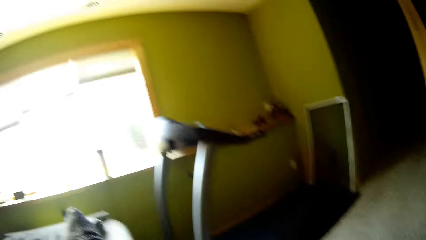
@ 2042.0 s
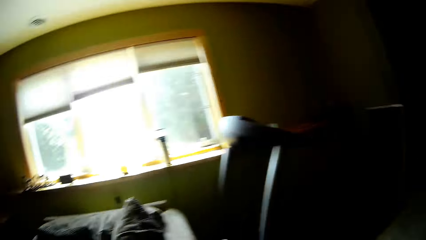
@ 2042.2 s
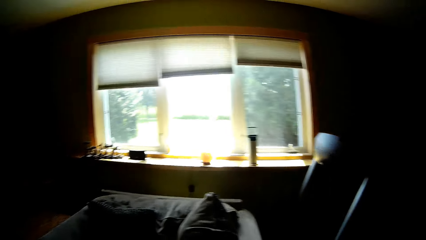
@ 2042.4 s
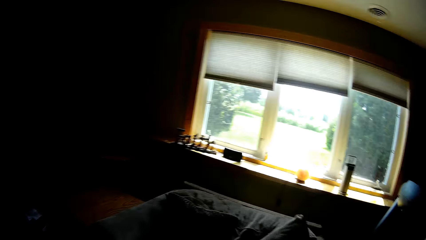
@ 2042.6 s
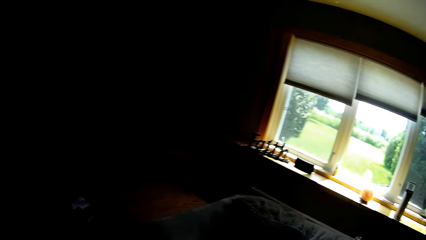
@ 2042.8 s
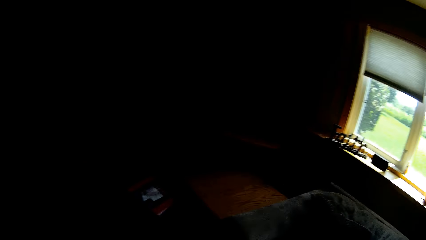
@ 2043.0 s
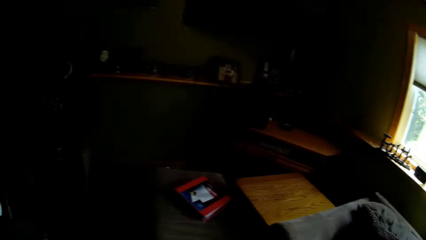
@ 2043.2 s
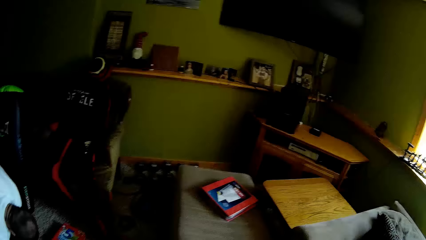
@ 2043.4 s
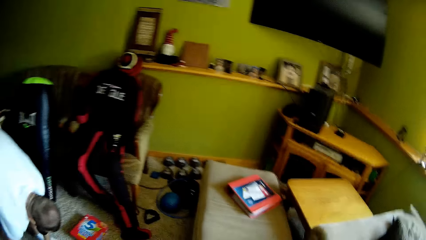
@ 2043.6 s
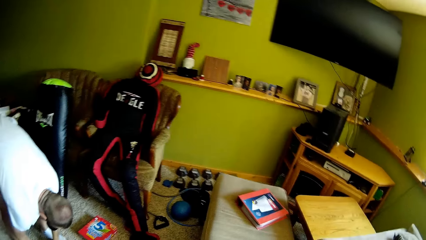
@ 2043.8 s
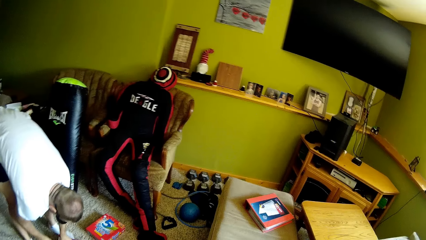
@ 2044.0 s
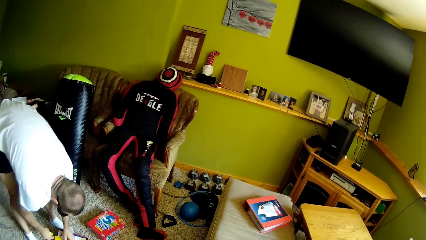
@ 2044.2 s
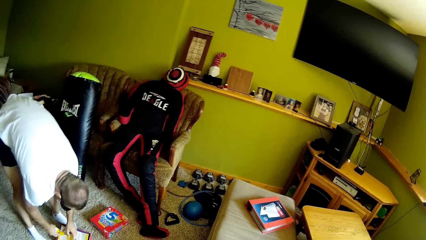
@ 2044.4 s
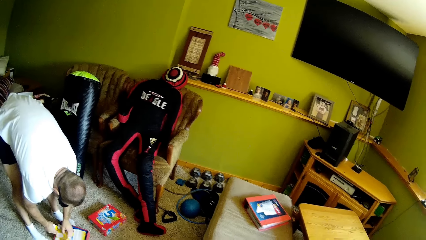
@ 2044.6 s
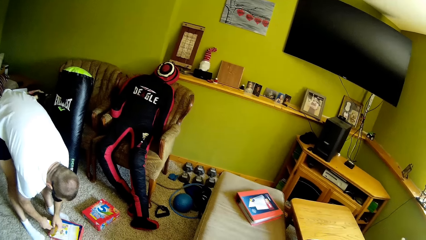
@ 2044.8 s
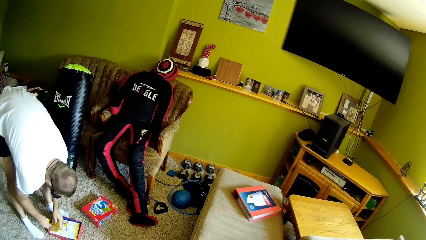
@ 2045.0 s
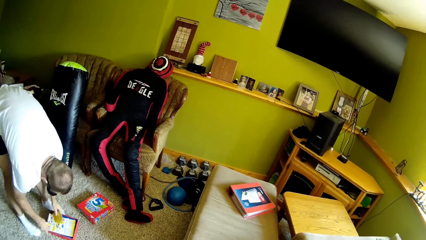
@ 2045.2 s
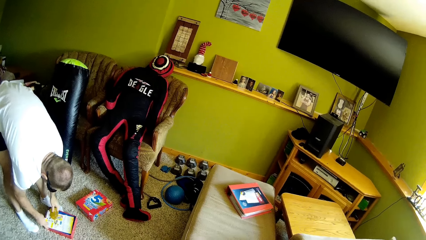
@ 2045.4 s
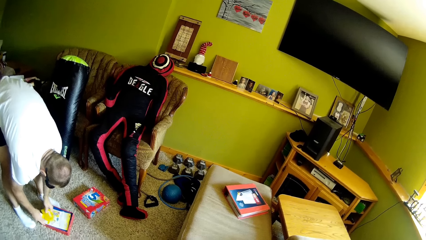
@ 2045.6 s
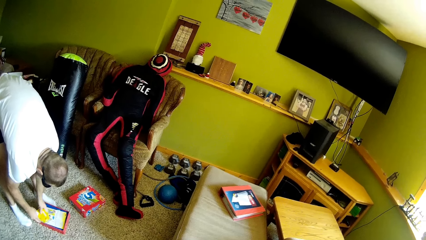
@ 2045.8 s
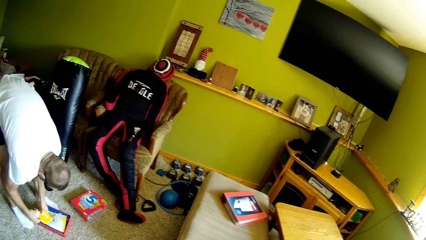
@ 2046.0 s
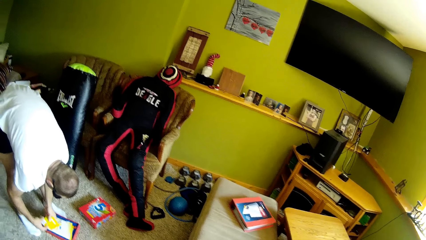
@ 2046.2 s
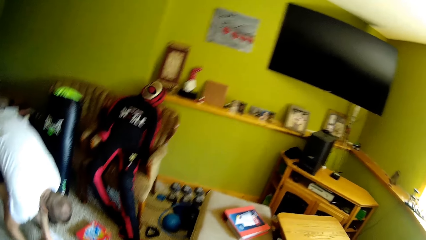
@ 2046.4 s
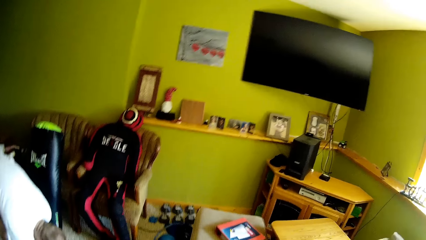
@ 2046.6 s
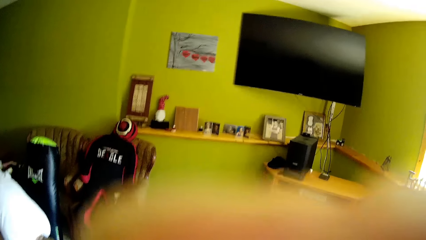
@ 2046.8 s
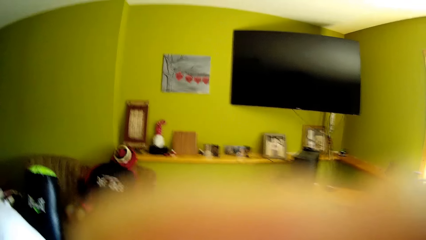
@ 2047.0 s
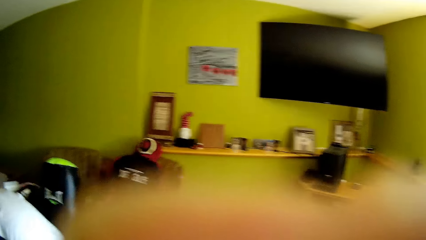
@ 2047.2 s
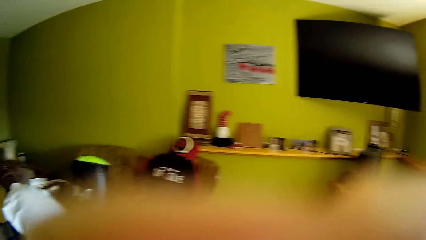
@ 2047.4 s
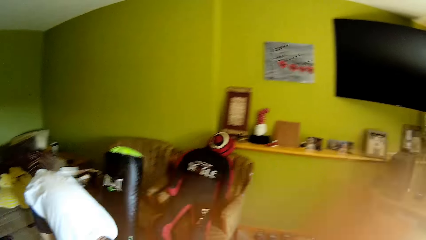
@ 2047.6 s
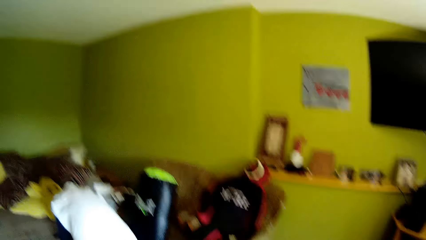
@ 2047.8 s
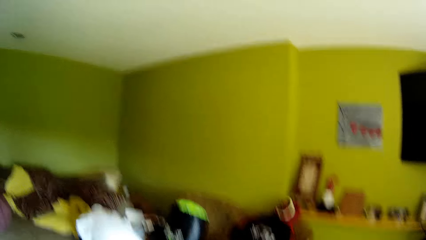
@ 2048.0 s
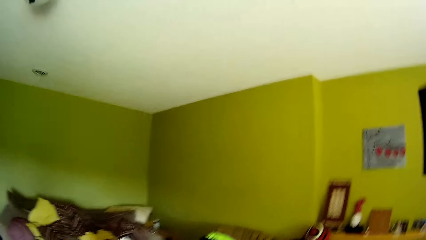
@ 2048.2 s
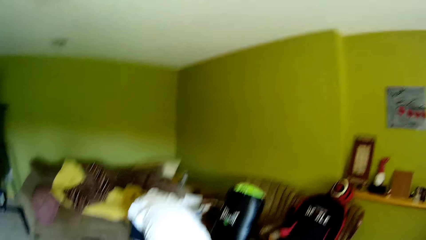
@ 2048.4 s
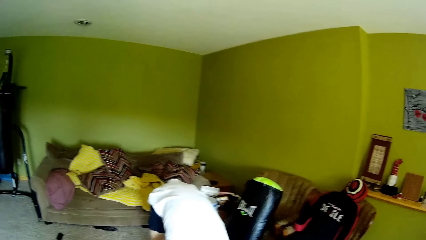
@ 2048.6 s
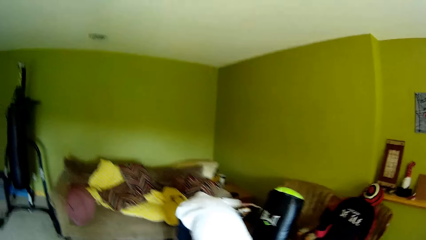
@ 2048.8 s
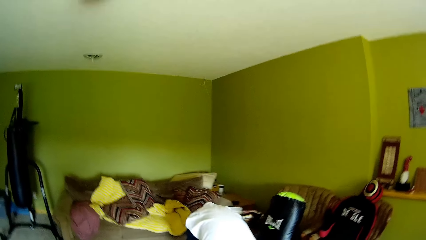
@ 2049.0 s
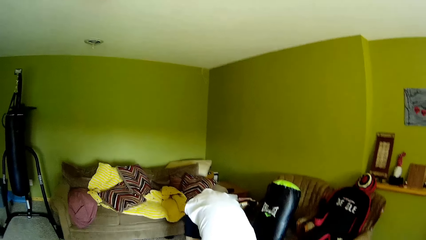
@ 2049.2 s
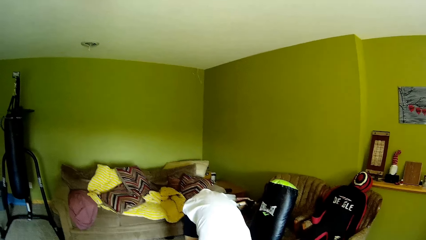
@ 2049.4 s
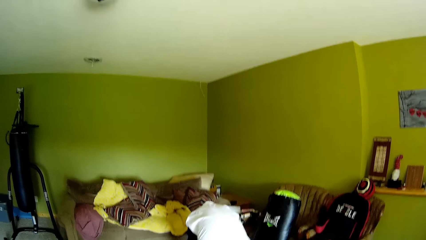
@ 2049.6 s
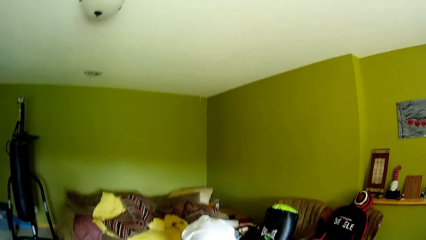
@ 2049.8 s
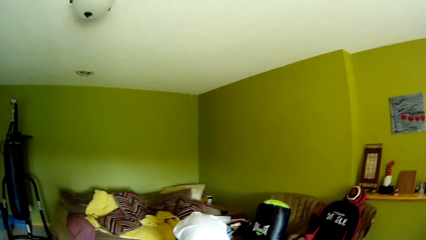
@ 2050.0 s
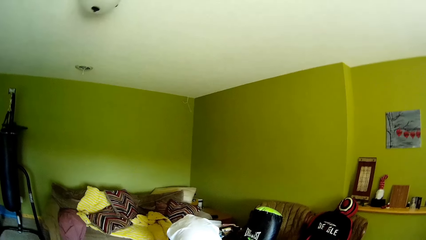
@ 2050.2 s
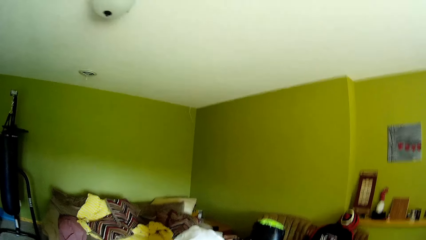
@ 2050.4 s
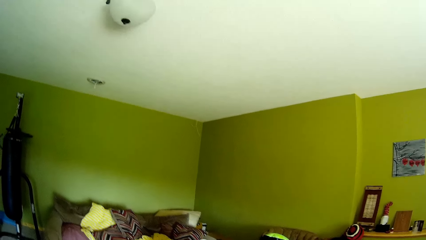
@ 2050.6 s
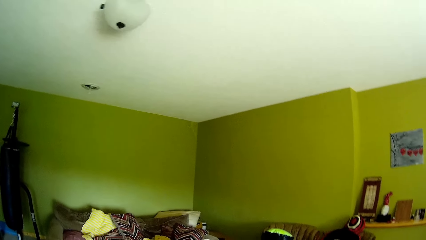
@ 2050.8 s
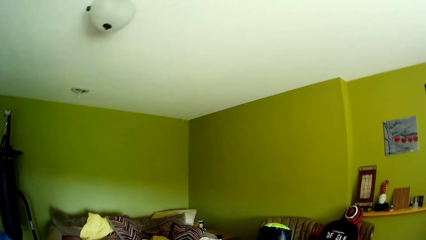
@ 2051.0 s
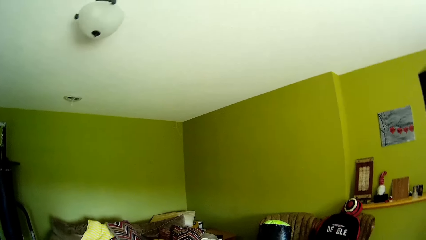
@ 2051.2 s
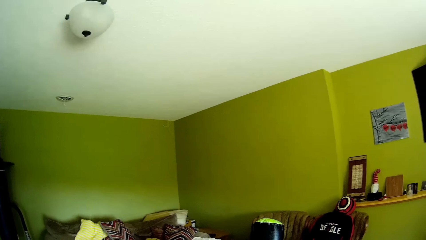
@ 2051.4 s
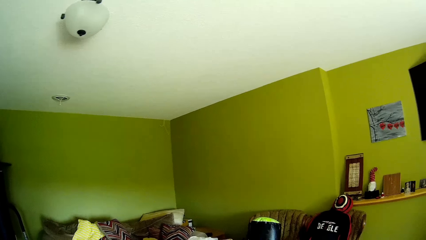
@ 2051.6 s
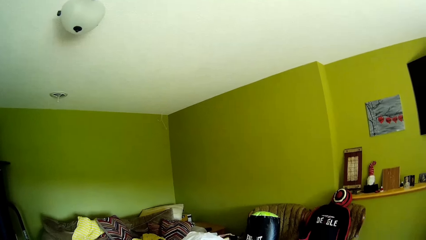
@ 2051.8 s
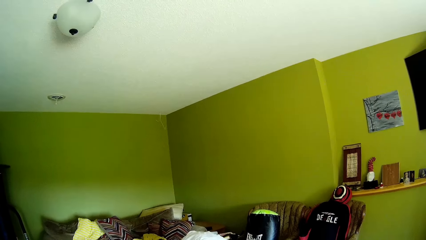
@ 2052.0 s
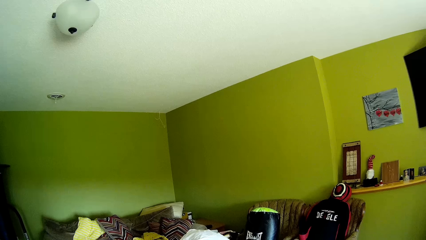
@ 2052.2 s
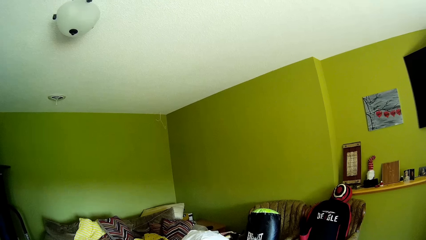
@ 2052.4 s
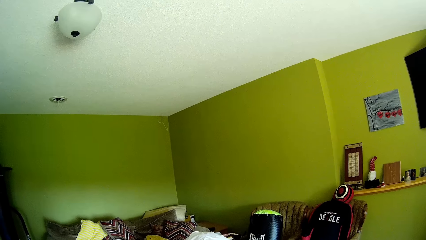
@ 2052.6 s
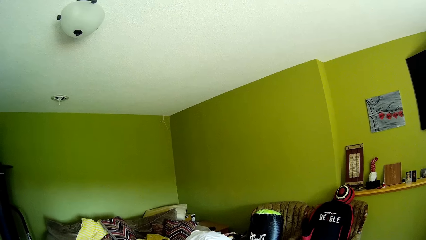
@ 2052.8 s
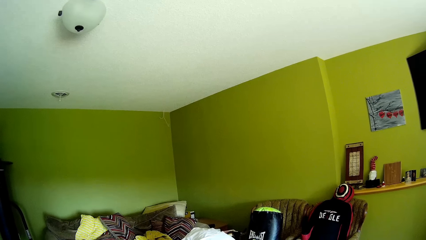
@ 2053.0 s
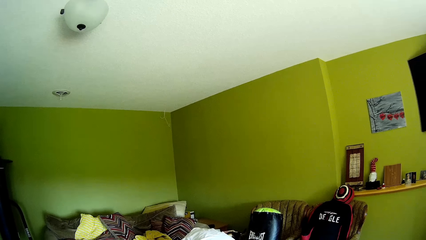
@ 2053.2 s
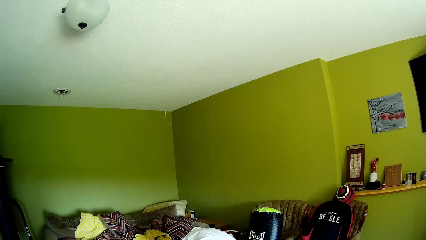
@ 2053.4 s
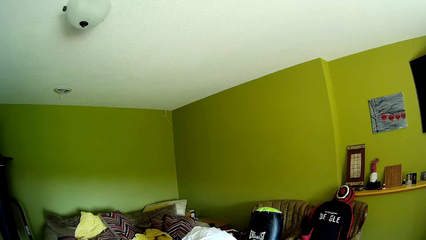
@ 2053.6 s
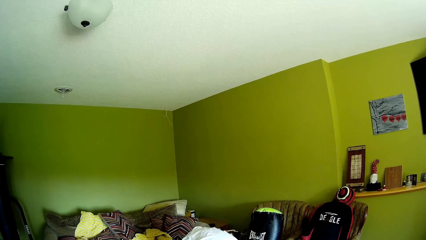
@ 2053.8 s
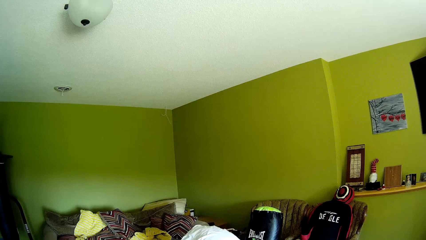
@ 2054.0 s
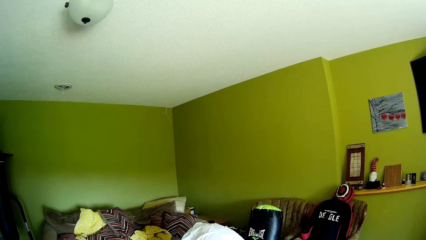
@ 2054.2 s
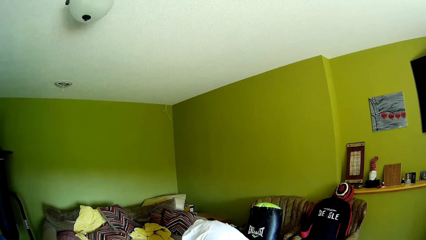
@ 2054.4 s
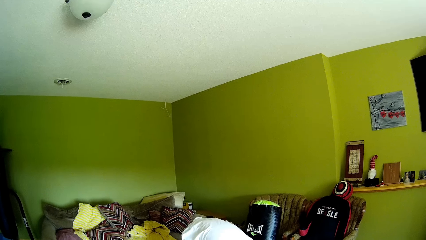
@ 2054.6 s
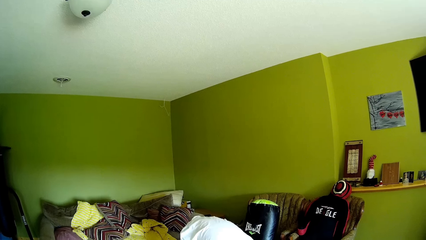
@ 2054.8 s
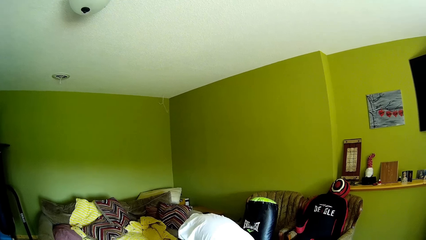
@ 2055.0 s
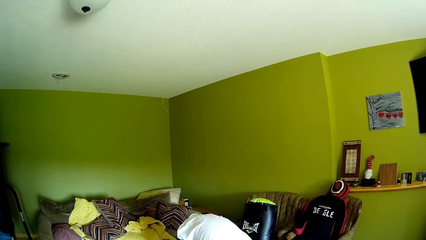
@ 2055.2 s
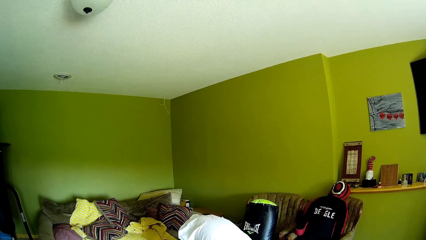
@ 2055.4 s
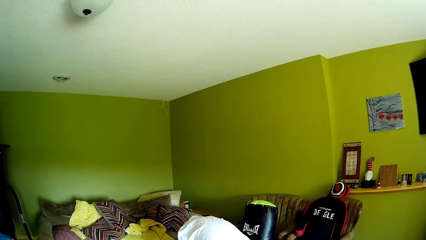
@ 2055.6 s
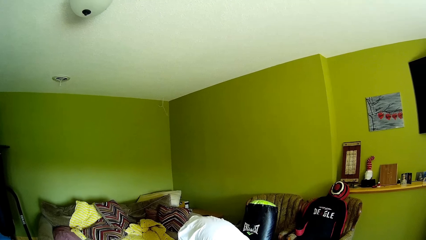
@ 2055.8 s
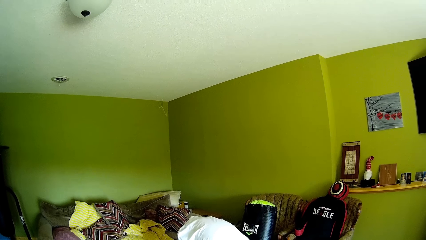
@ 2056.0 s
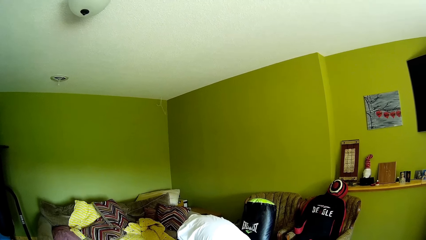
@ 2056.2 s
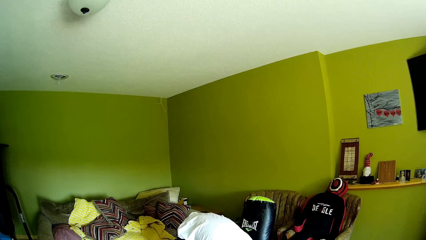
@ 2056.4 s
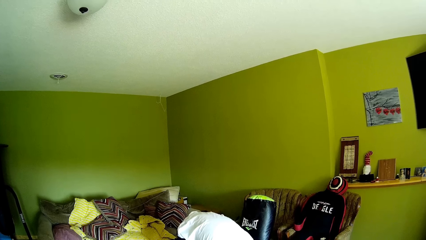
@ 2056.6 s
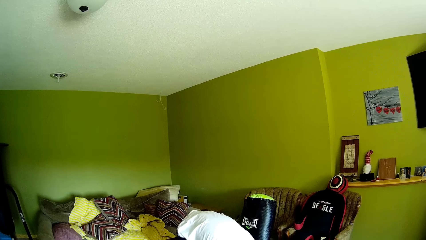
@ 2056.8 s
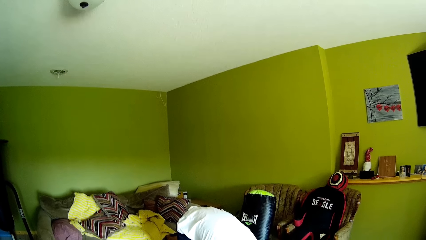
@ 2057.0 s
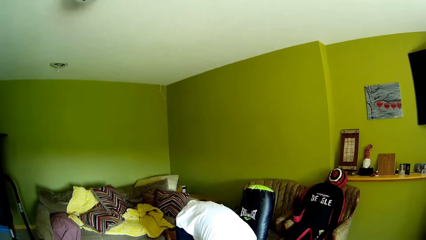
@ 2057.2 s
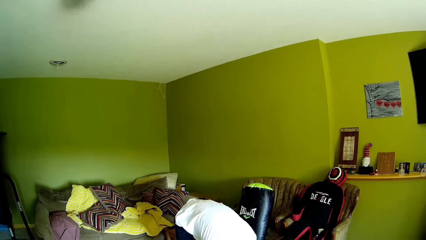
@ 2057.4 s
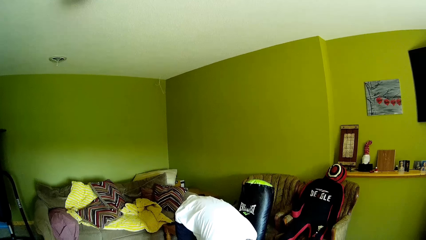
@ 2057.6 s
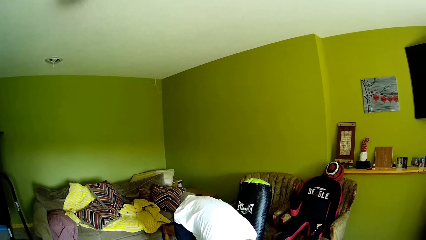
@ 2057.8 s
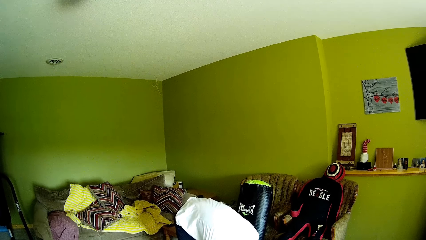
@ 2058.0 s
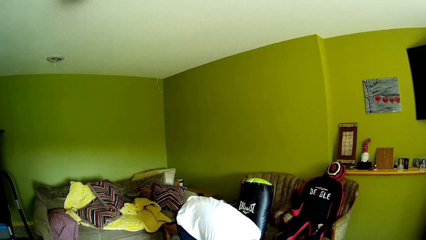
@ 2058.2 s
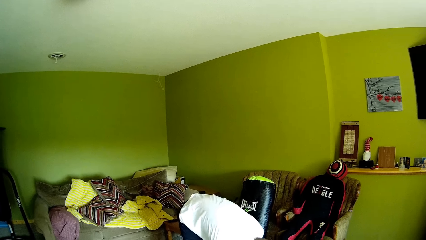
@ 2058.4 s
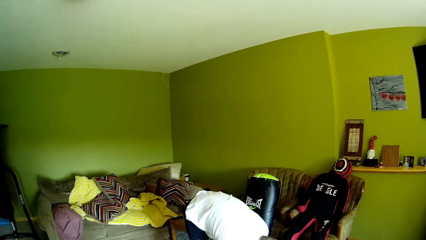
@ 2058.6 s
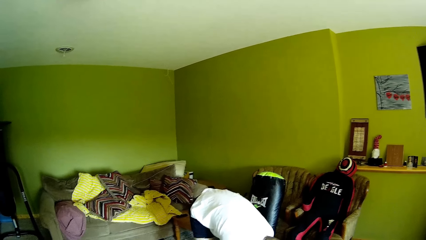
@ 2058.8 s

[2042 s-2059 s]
The camera wearer turns towards a man. The man unpacks a Second Rule game pack on the floor and arranges the game pieces in the box. The camera wearer talks to the man.
